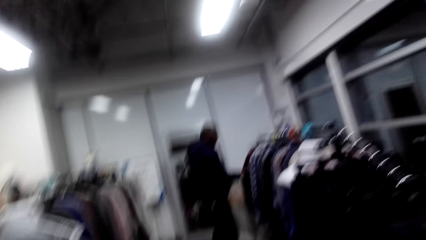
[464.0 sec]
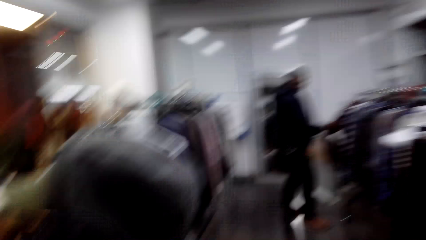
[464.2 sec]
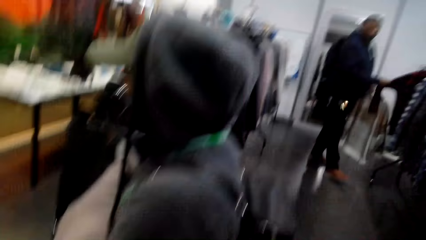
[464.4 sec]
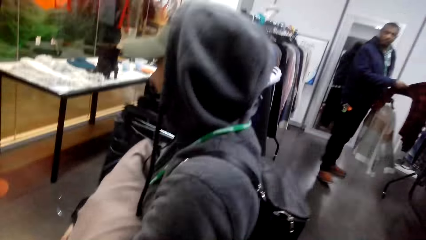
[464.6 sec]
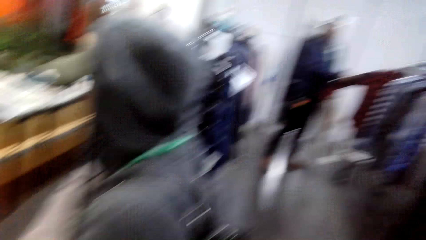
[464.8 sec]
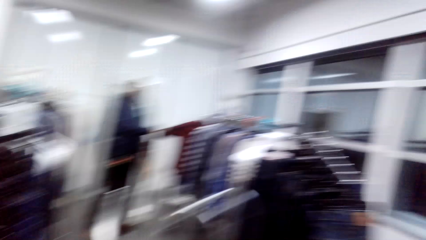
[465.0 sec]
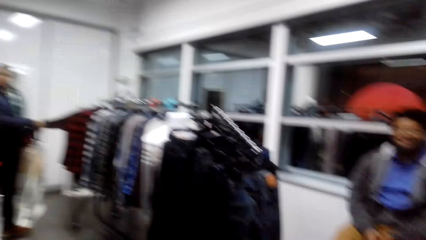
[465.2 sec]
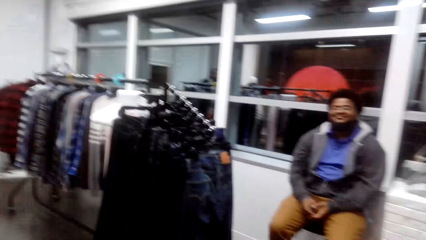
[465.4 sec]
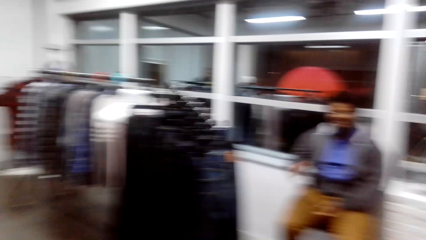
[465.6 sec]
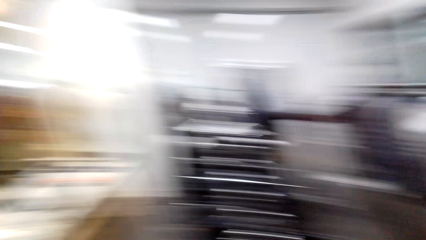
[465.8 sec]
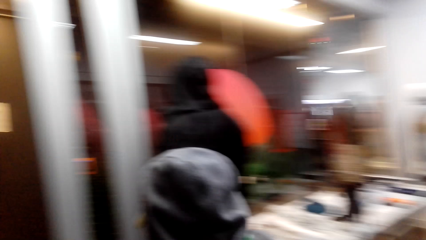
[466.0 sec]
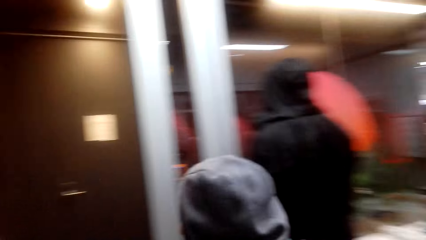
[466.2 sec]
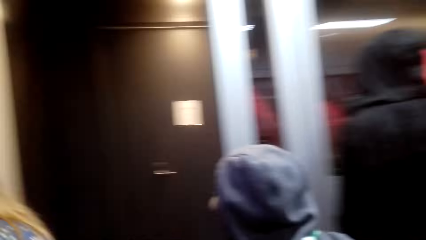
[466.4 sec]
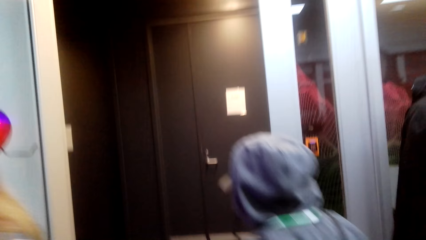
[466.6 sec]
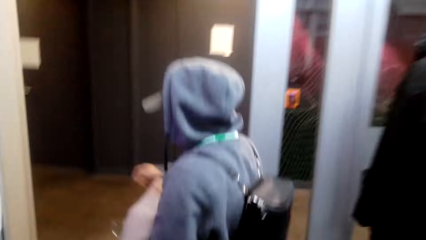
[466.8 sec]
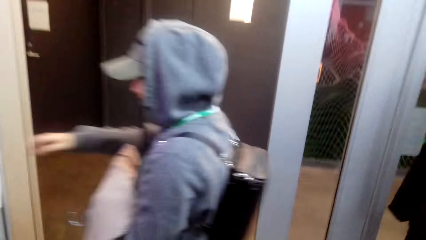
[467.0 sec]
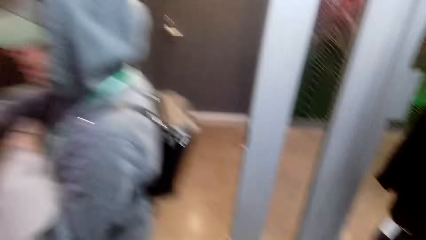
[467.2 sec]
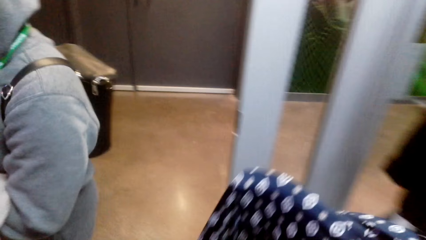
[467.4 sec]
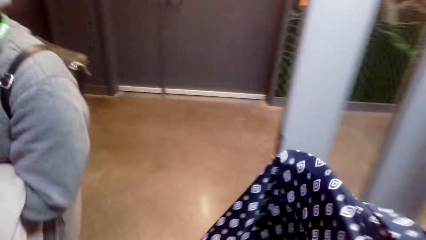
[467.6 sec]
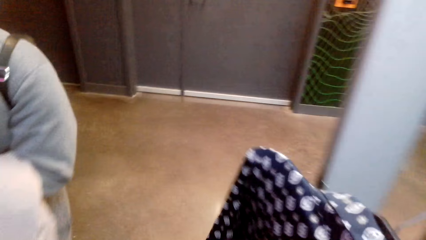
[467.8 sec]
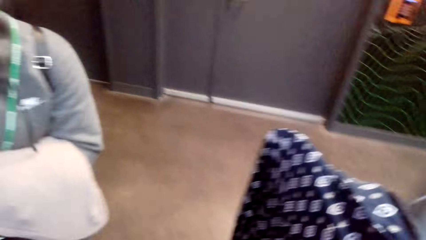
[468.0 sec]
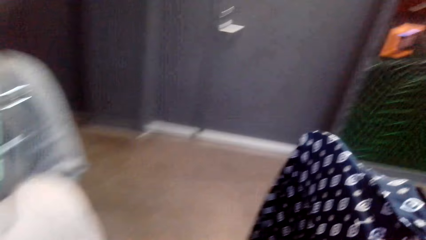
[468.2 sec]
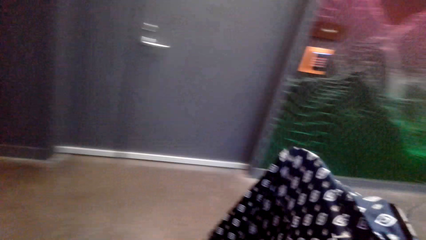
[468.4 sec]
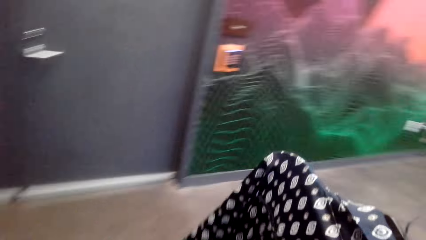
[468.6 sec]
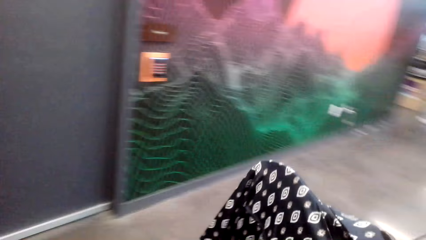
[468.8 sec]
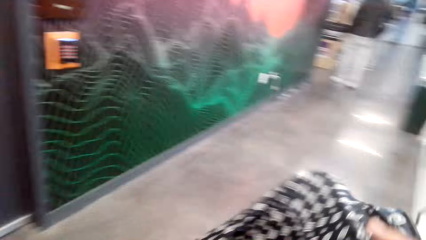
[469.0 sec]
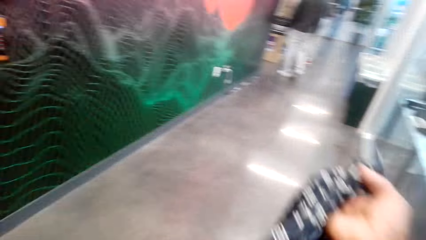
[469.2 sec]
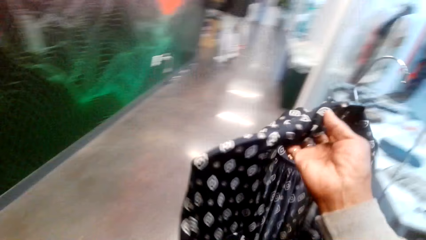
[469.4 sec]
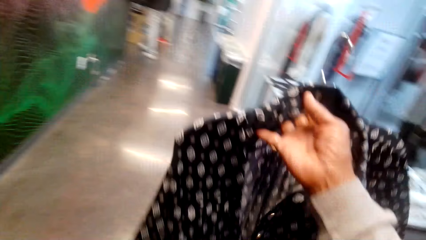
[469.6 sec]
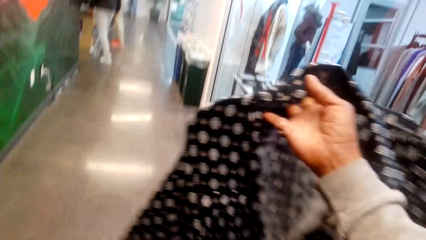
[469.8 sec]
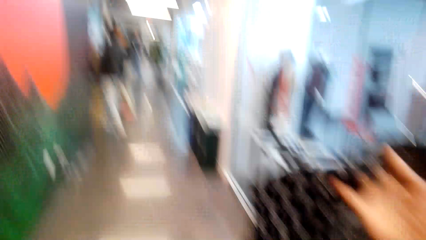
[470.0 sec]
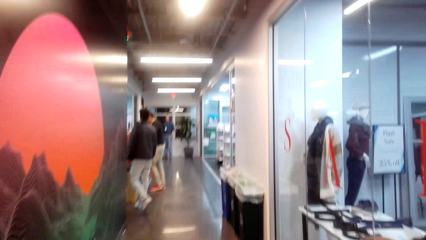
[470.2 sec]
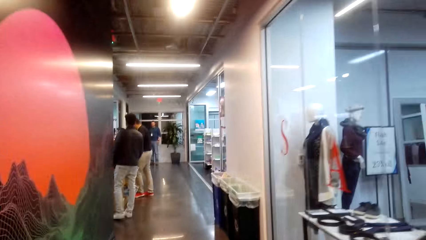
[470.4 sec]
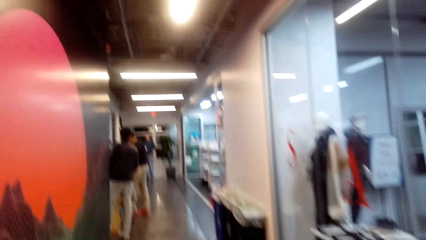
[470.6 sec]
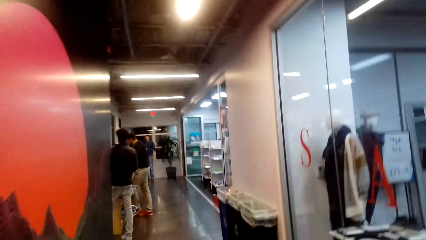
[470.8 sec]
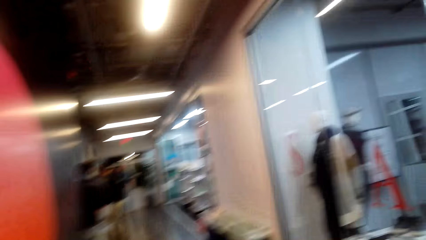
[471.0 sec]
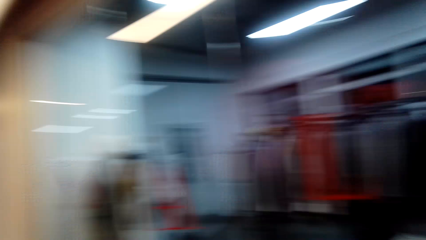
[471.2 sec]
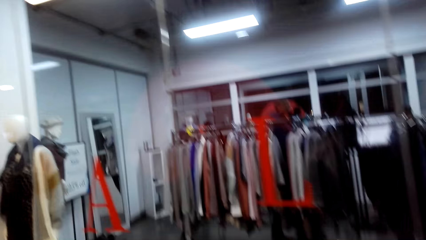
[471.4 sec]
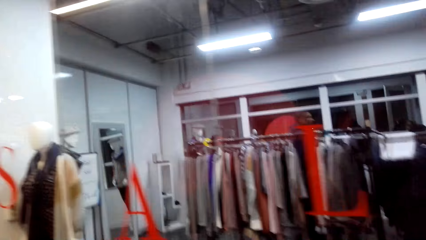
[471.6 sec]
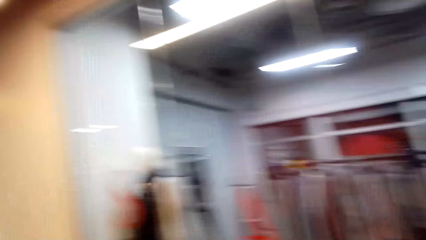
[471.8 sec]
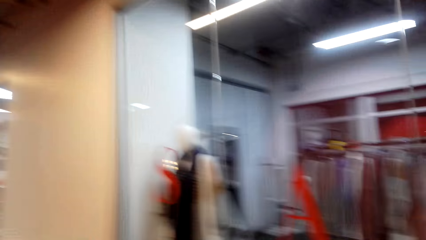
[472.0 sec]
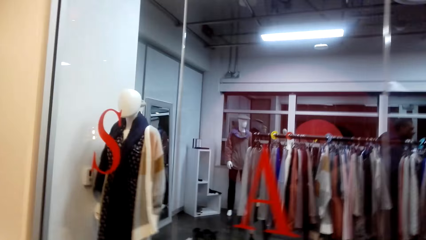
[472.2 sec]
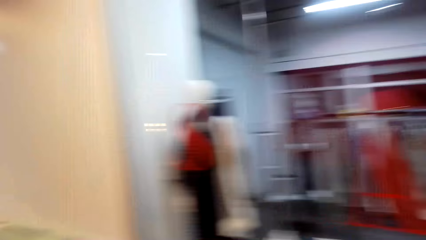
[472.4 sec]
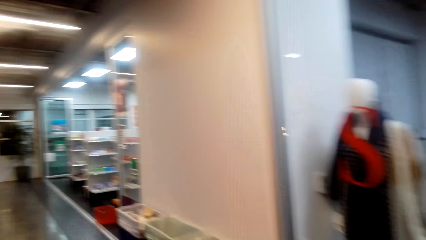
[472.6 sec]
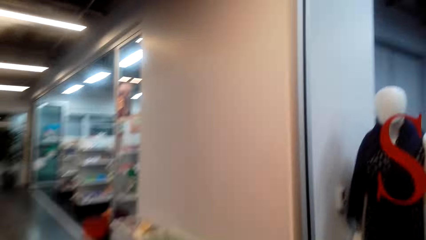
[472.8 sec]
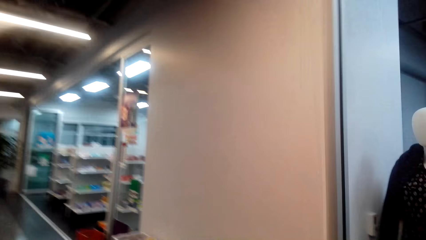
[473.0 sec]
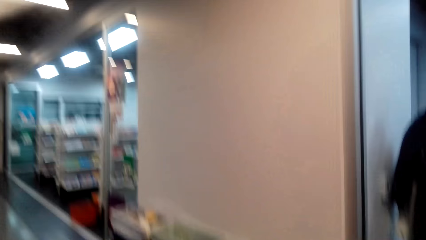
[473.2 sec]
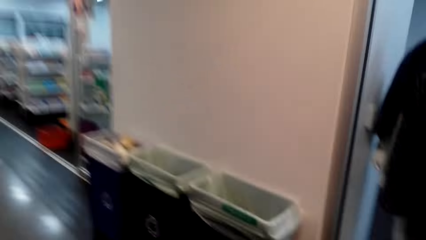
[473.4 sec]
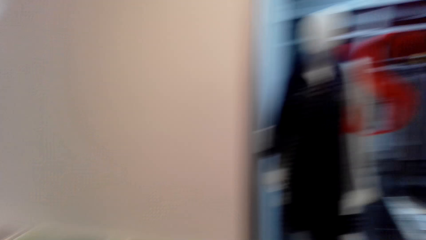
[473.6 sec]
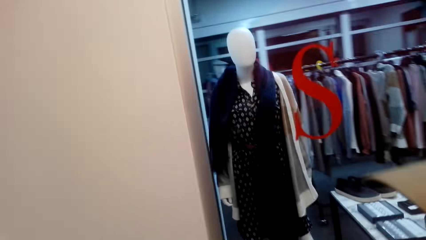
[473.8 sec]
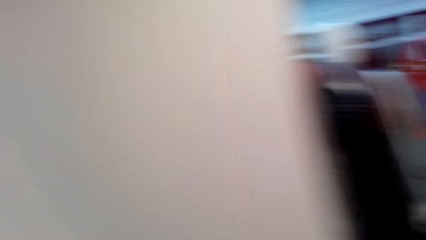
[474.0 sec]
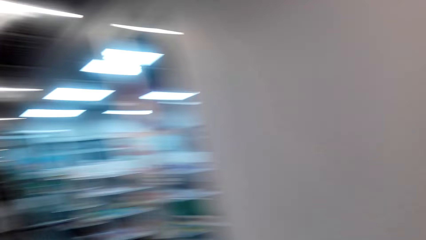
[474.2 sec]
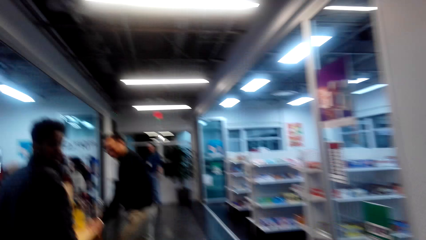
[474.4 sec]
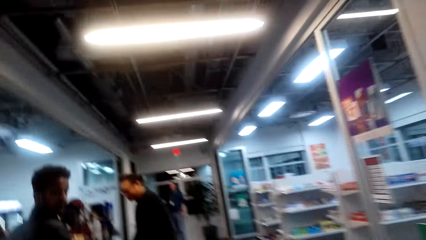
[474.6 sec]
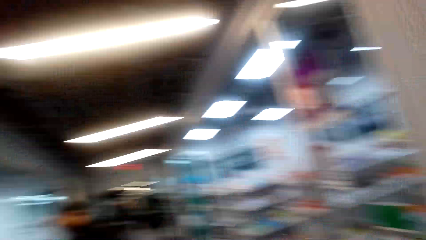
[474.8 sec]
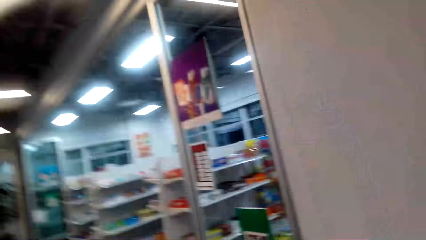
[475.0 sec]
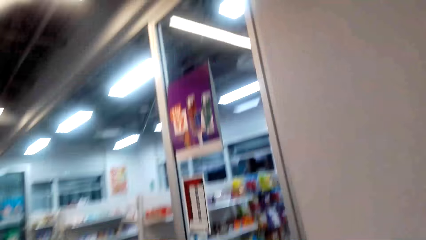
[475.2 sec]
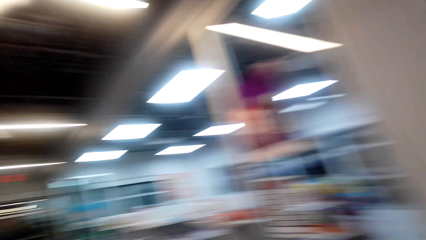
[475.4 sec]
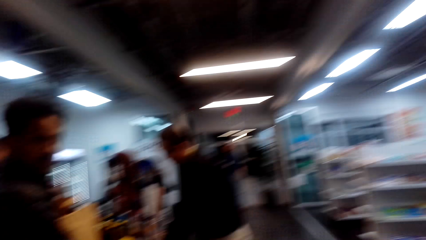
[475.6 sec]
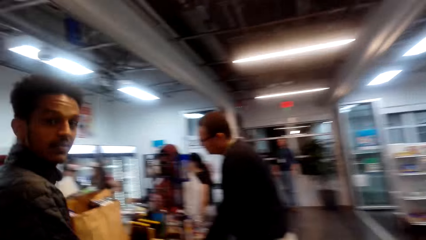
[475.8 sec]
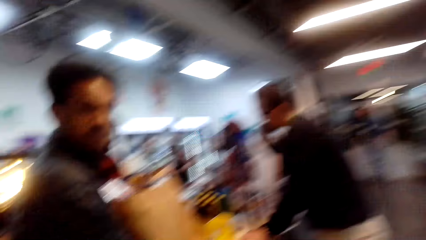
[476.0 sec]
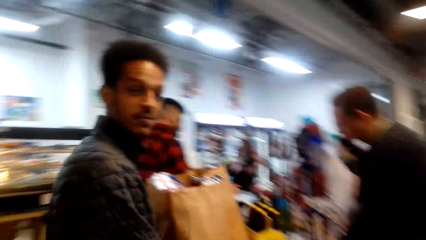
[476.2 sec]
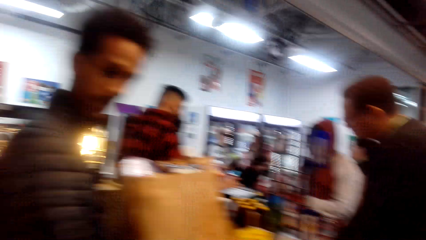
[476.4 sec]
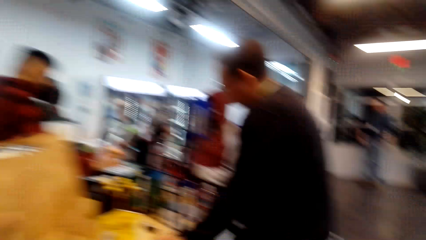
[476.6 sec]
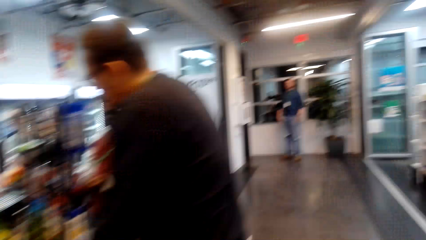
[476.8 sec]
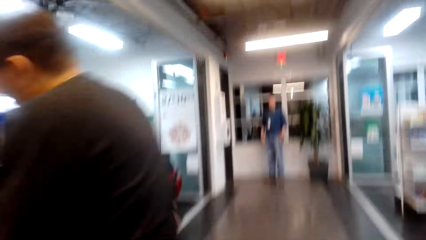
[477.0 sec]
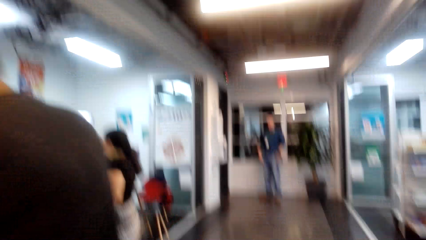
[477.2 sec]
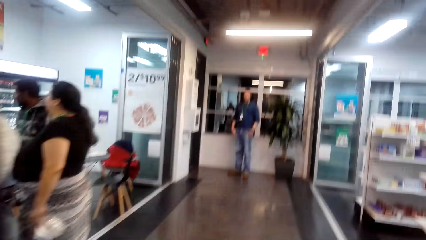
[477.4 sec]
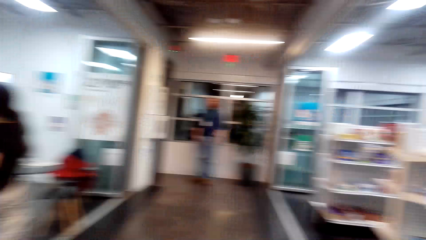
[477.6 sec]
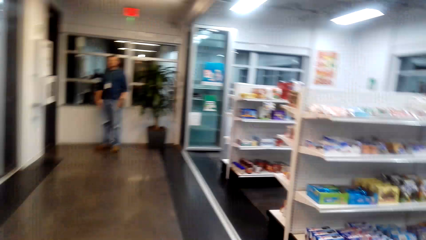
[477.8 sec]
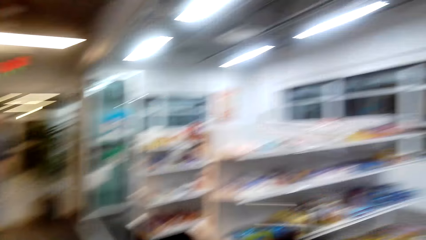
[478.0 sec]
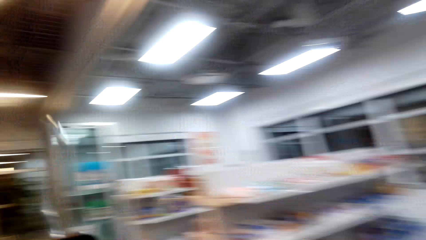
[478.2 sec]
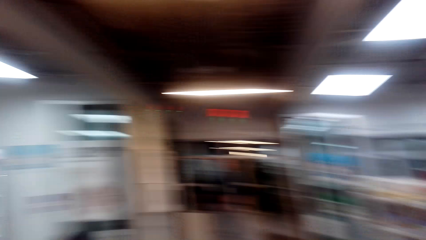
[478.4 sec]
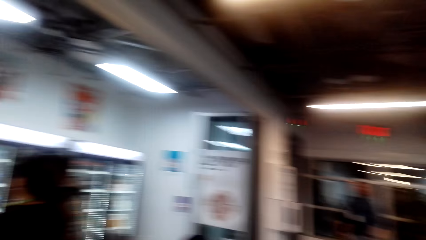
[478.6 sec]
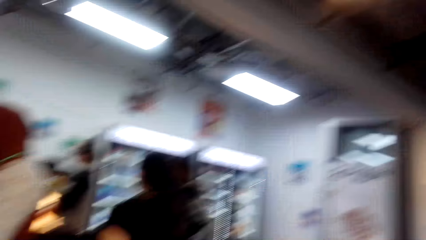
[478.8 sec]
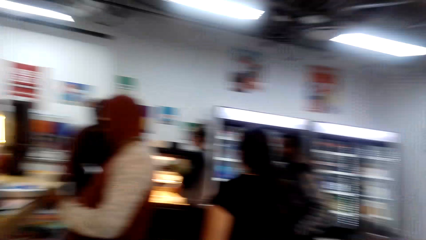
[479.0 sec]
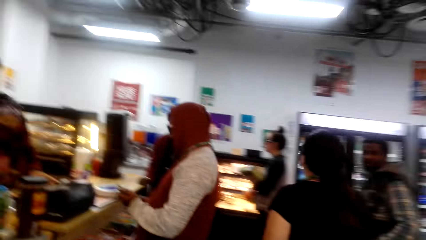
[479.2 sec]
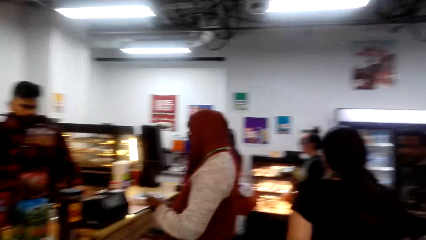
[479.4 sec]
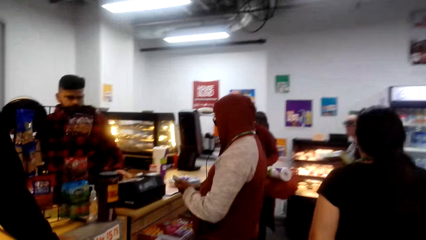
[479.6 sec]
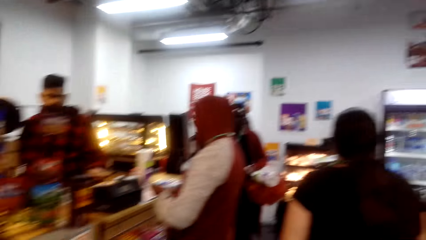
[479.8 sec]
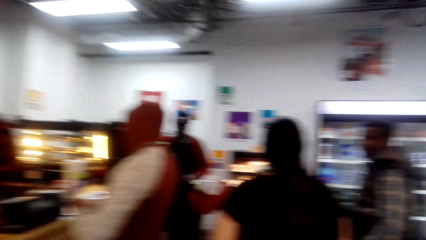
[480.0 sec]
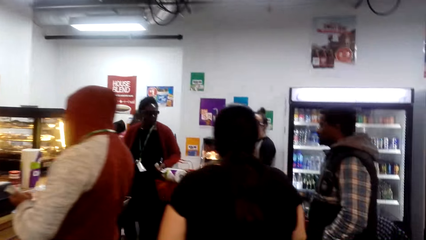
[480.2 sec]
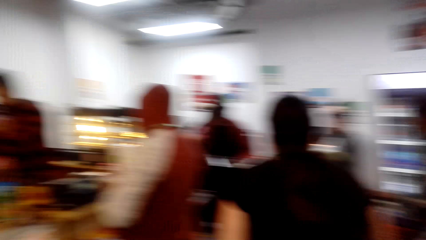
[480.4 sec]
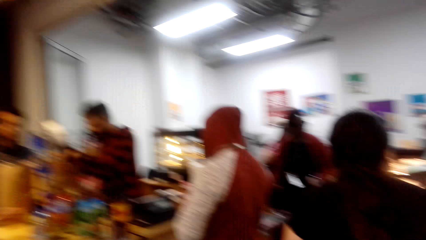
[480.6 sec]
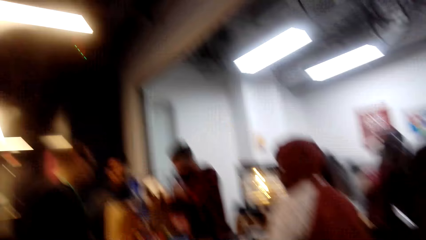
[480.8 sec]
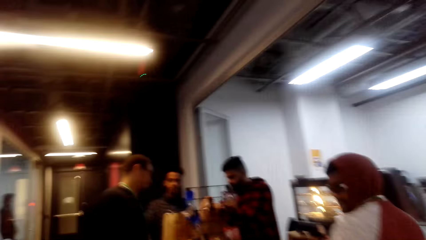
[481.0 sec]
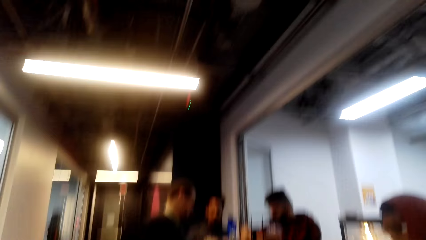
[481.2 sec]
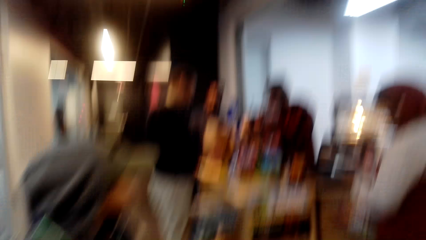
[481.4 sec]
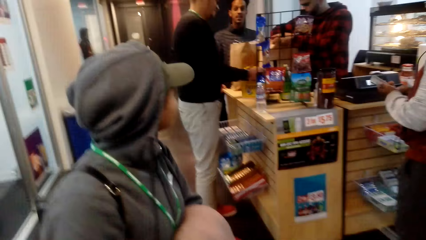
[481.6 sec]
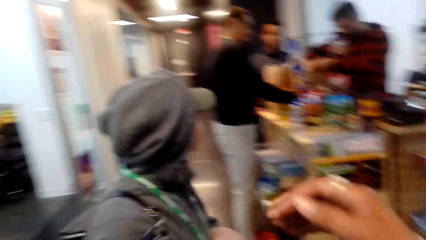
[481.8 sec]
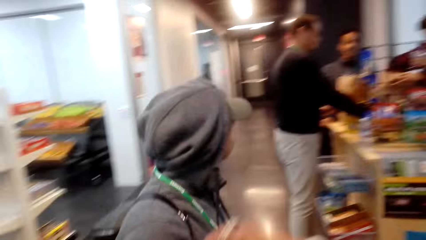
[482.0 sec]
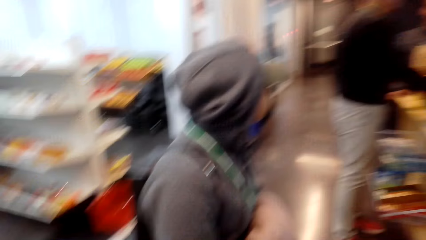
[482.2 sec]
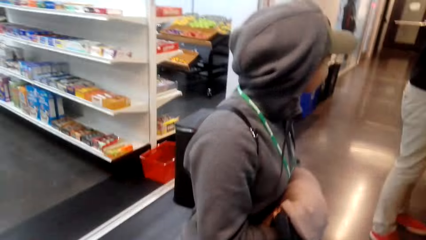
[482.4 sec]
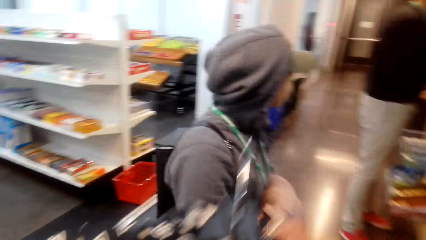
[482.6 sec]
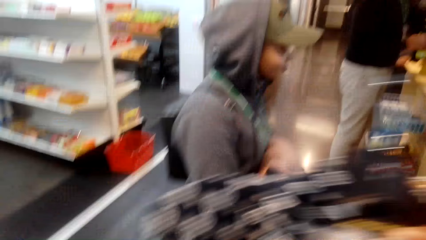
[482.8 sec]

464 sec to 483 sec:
A person walks around. The camera wearer talks to the person.
